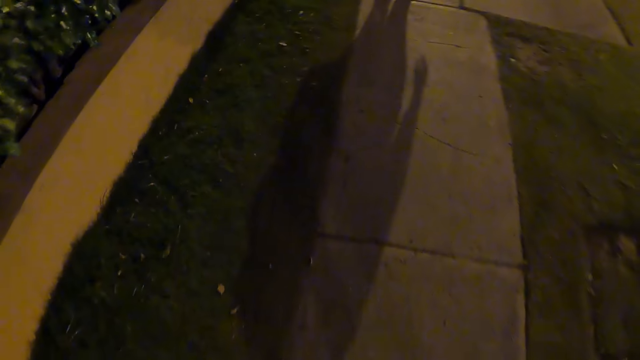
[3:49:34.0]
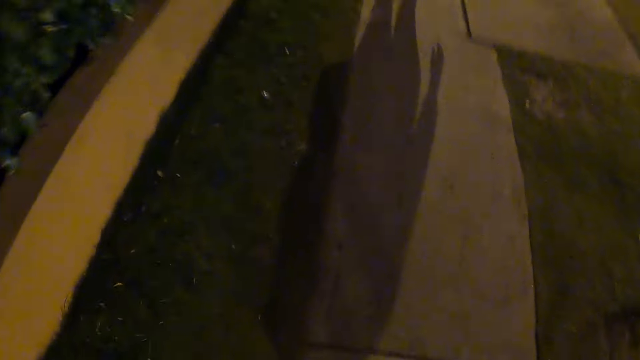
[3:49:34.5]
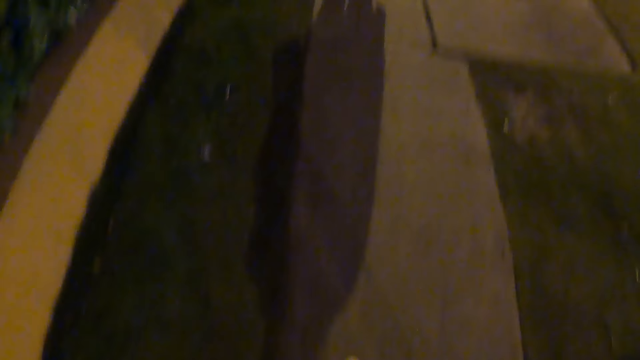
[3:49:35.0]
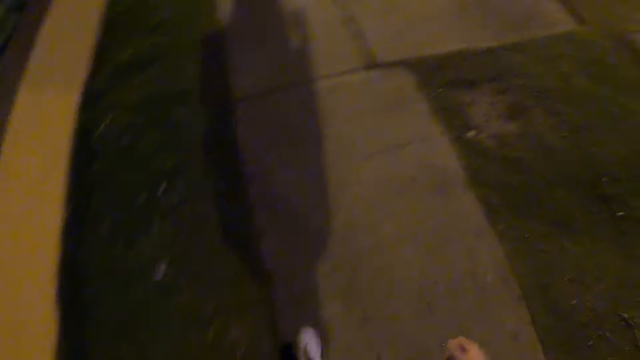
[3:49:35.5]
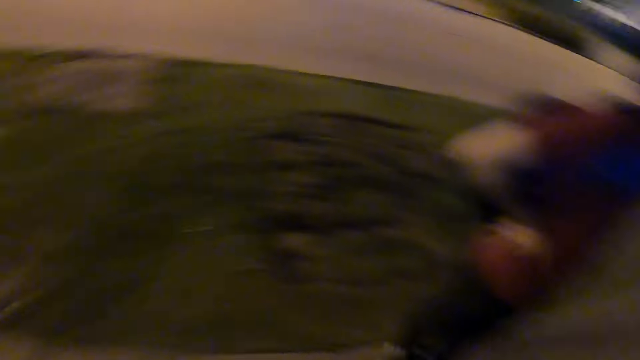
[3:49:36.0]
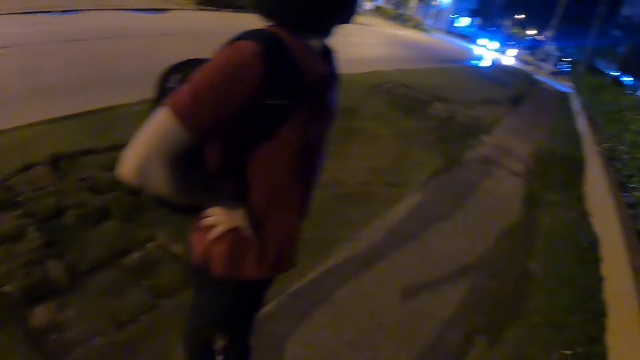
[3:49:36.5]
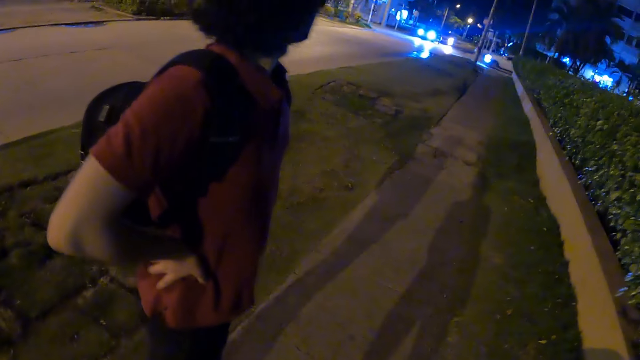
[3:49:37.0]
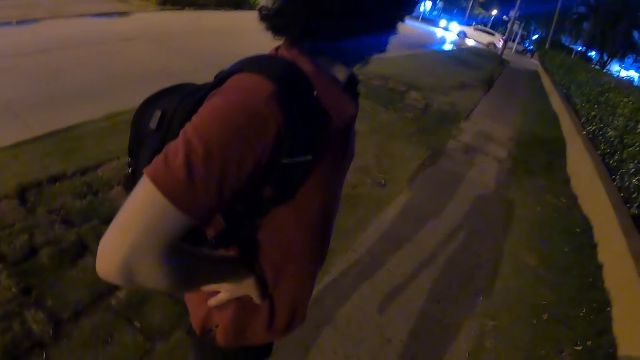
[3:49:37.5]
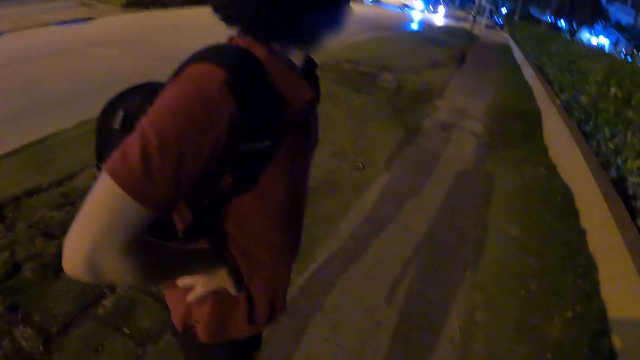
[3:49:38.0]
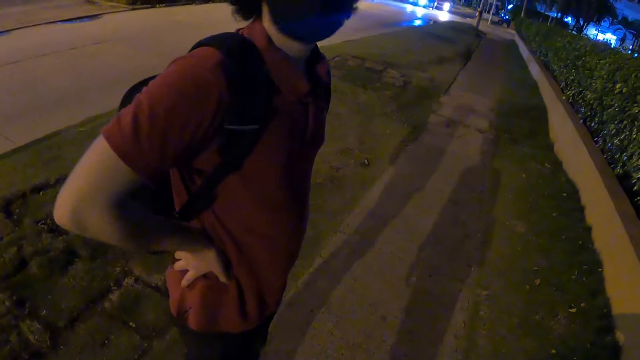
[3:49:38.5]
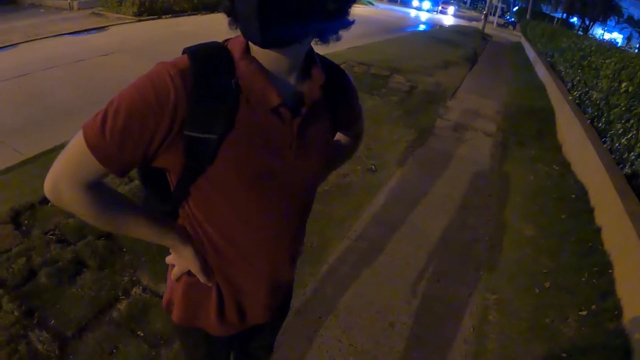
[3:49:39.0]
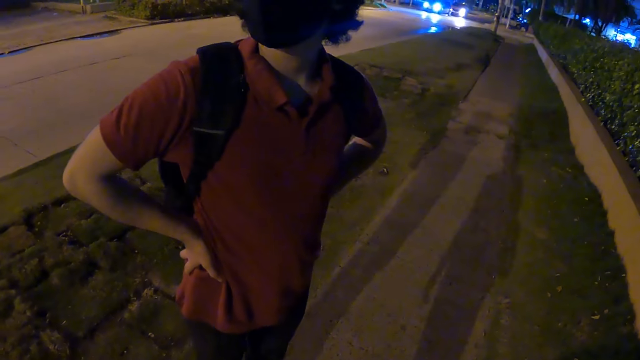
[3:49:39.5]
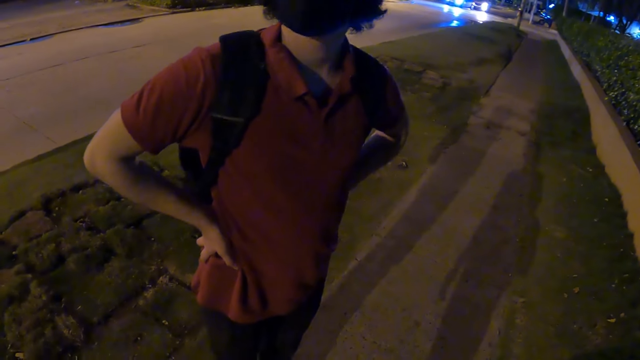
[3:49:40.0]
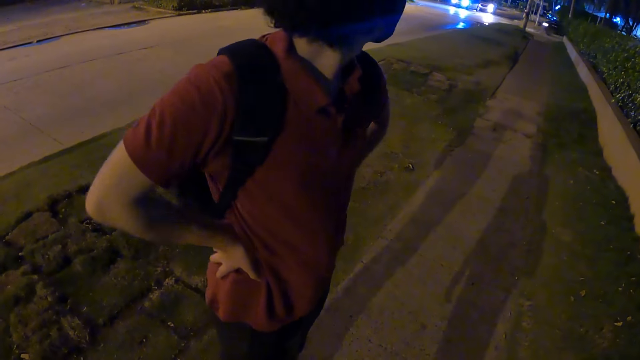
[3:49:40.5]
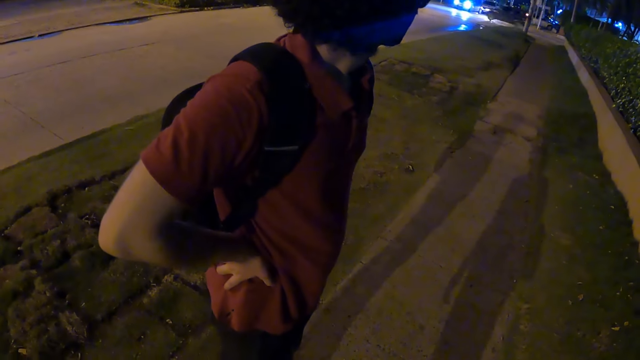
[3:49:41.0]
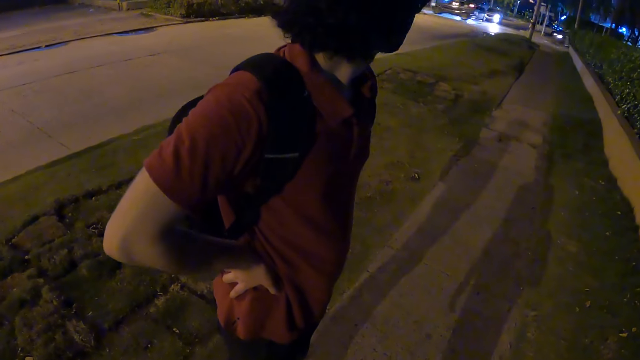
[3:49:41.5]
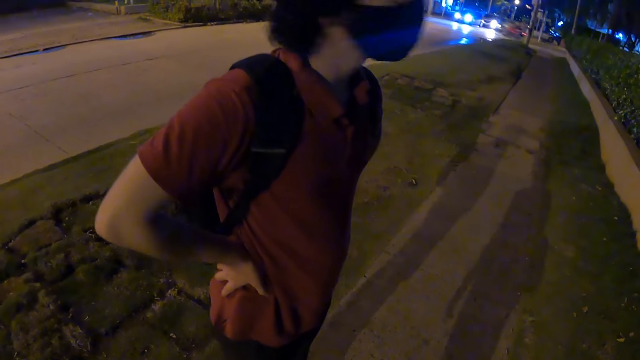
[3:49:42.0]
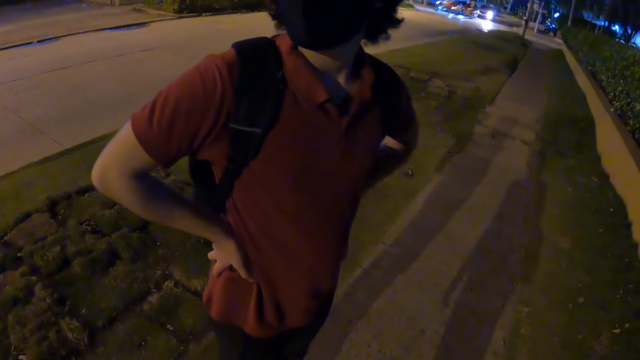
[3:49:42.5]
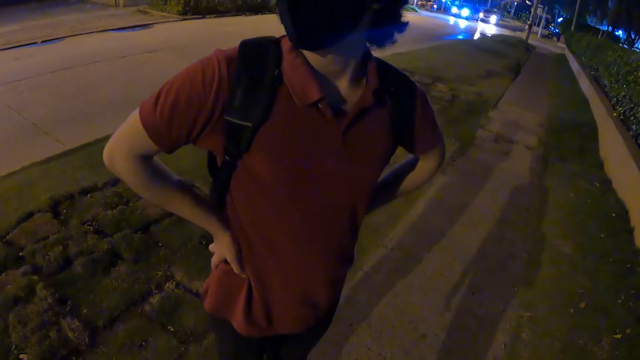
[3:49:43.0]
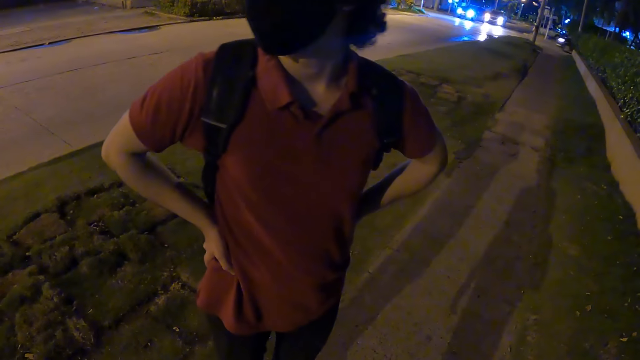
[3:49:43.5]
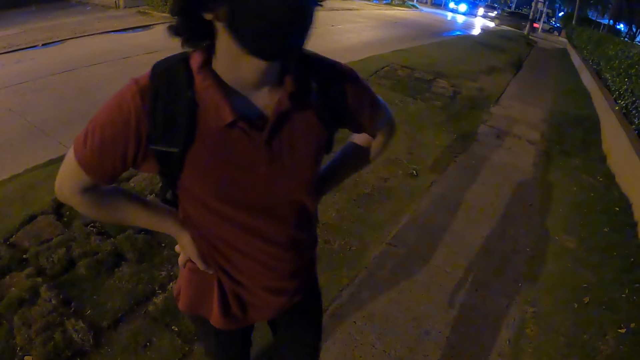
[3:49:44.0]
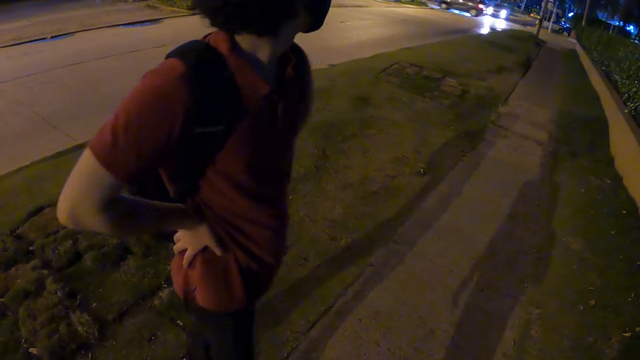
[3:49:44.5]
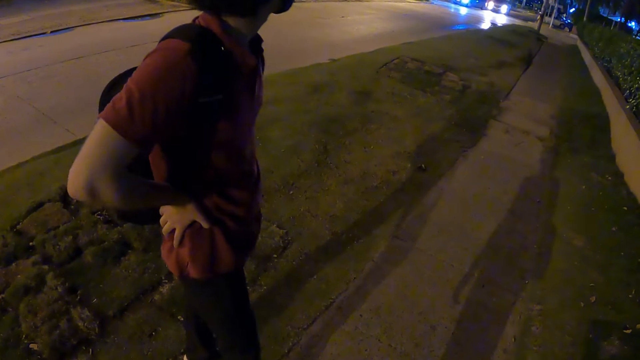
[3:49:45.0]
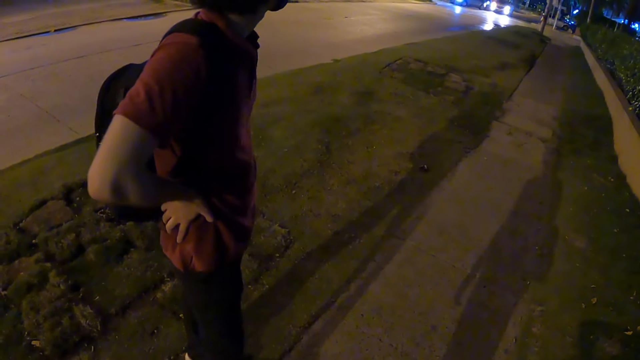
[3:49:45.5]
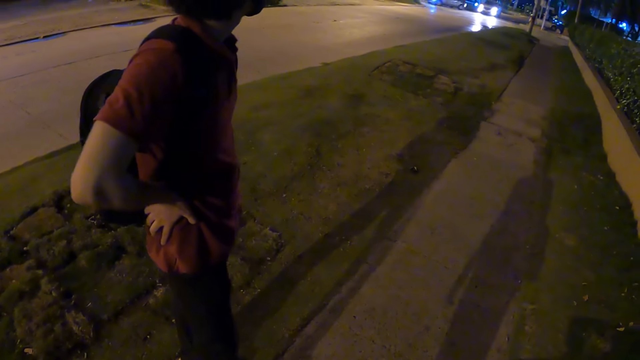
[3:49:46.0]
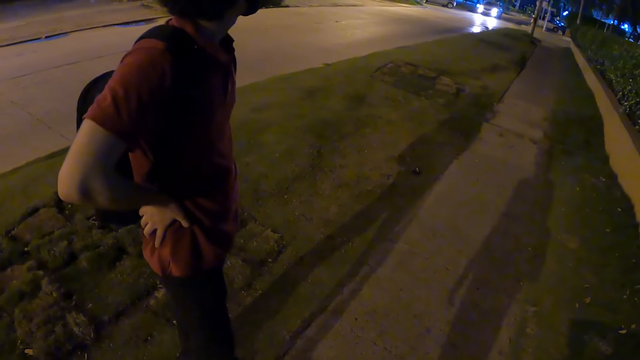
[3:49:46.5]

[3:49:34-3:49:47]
The camera wearer looks back and stands on the road. They look at a person. The person talks to the camera wearer and holds his waist. The person looks around the road.

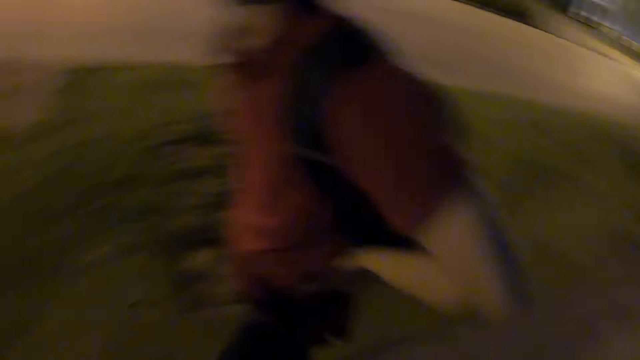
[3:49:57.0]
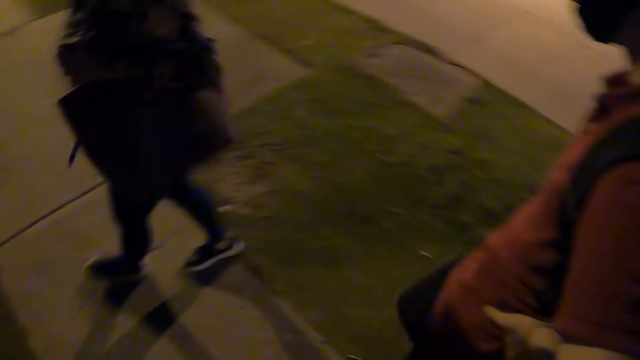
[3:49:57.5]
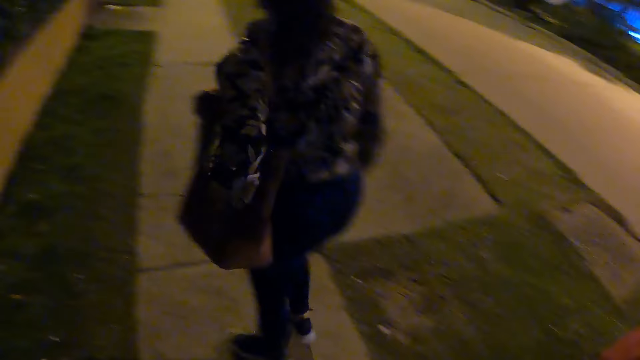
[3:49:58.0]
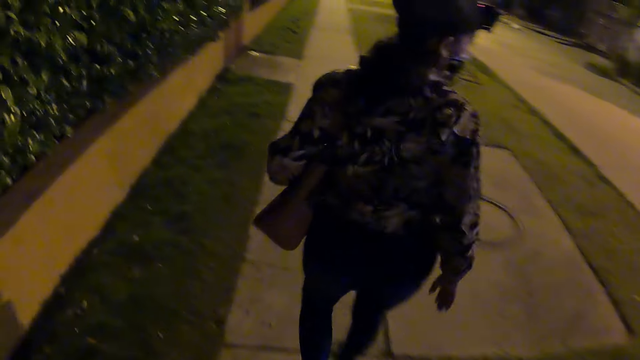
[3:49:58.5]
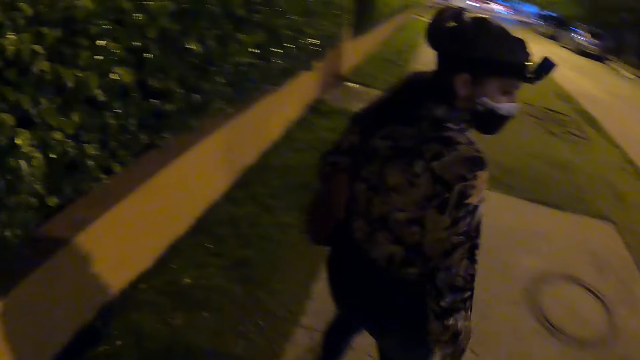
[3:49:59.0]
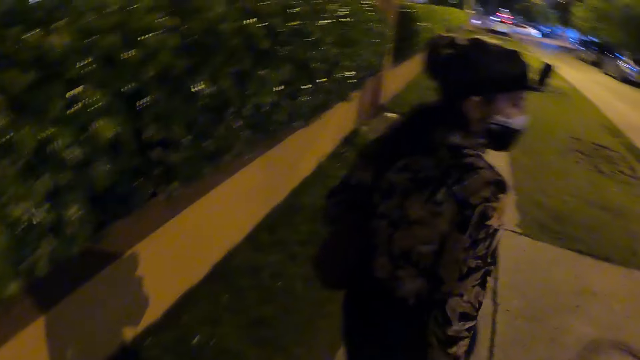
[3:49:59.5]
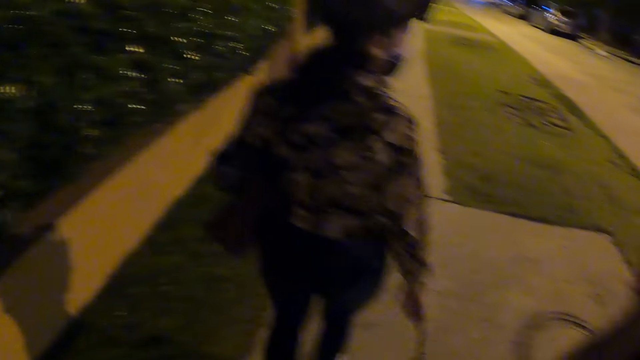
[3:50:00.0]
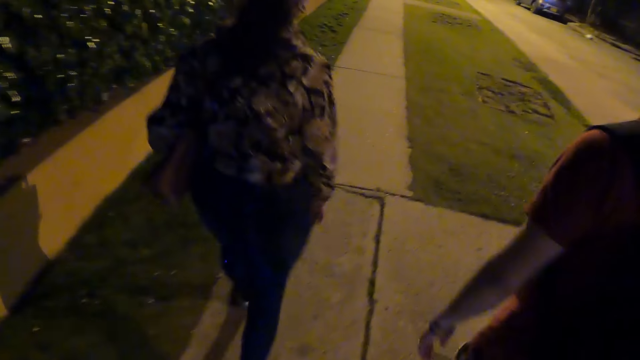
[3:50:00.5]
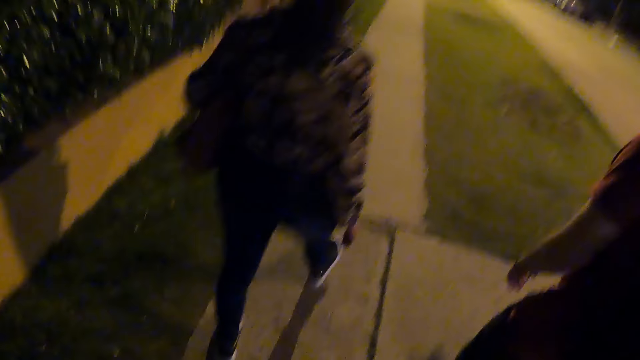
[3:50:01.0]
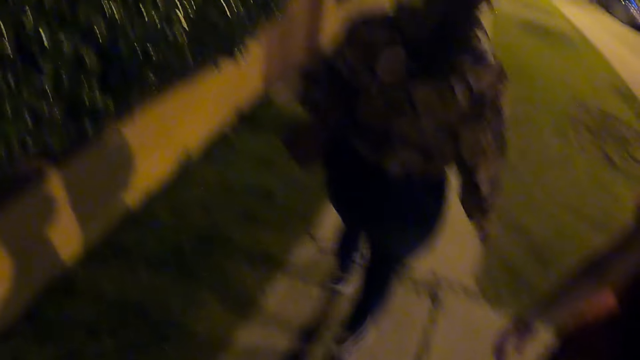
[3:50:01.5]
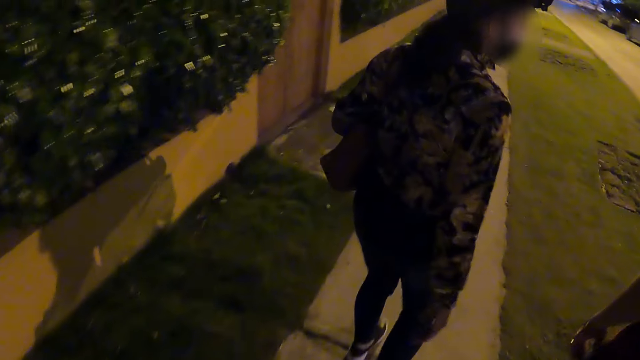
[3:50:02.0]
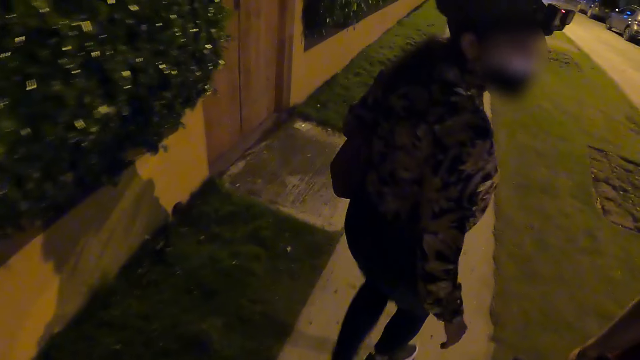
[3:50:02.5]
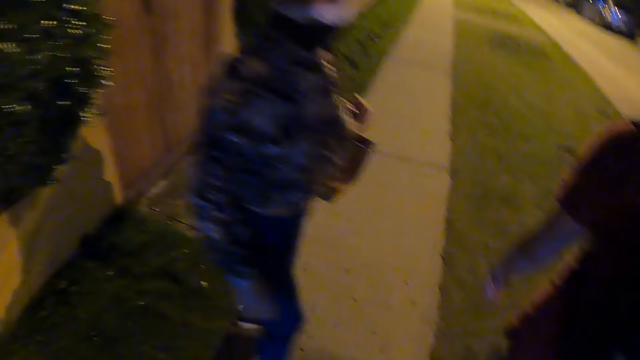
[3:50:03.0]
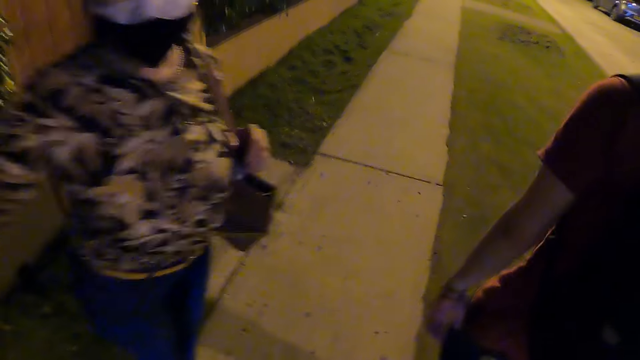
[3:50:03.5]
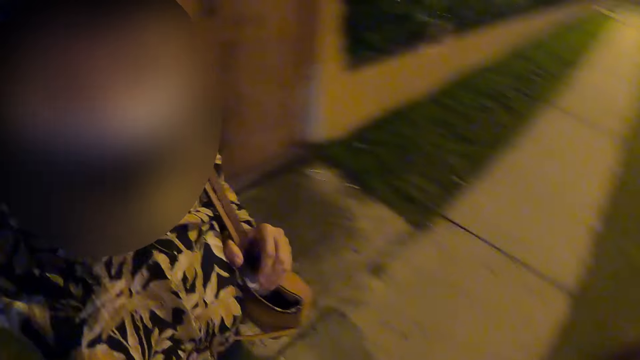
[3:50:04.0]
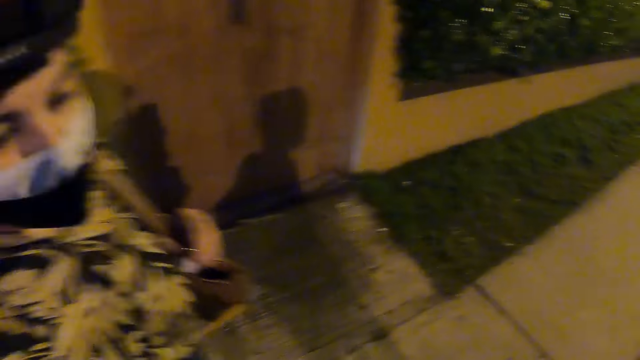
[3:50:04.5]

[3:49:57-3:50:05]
A man walks back. The camera wearer walks back. A lady turns to the camera wearer and the man. The lady walks. The camera wearer walks along the pavement. The man walks. The lady turns. The camera wearer walks. The lady walks.
